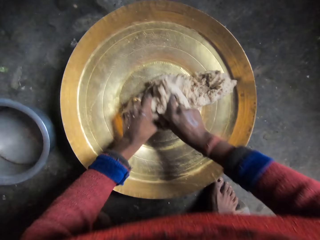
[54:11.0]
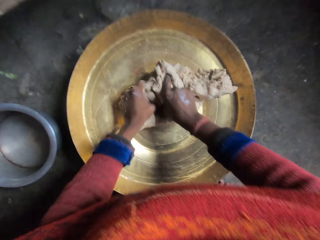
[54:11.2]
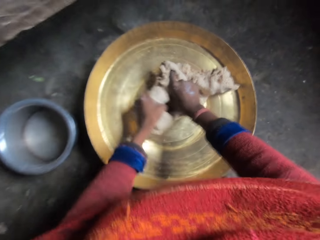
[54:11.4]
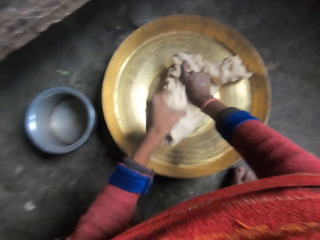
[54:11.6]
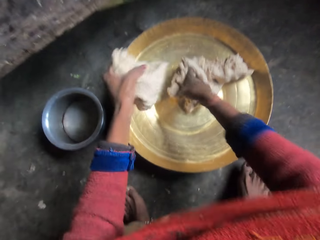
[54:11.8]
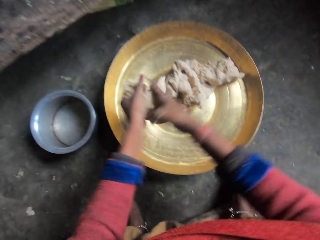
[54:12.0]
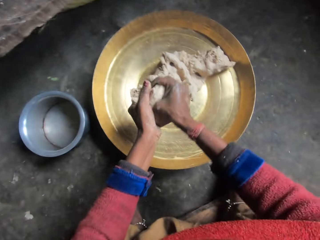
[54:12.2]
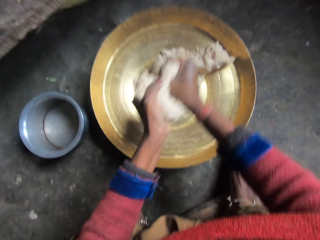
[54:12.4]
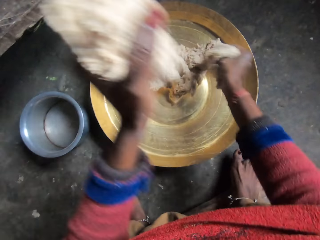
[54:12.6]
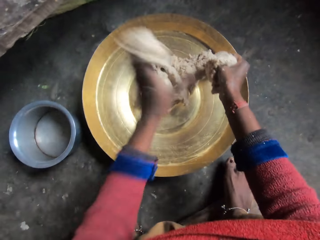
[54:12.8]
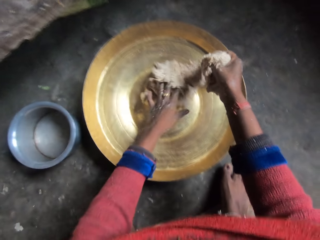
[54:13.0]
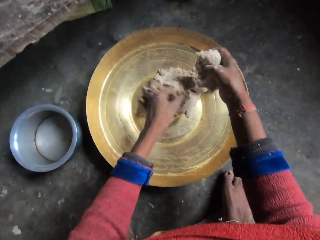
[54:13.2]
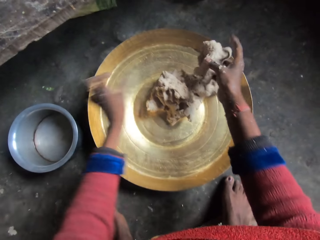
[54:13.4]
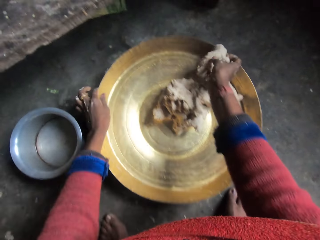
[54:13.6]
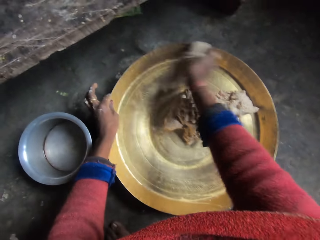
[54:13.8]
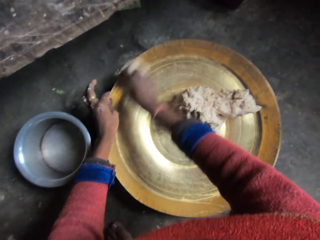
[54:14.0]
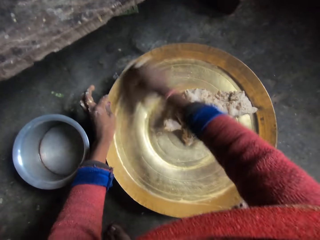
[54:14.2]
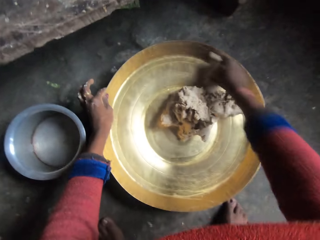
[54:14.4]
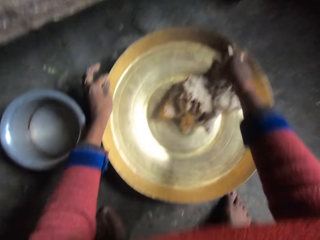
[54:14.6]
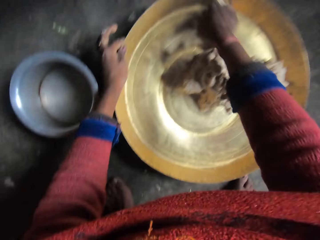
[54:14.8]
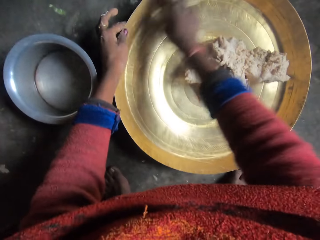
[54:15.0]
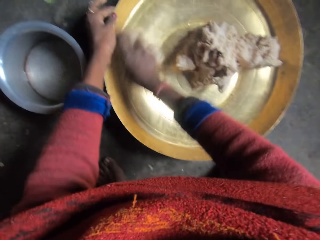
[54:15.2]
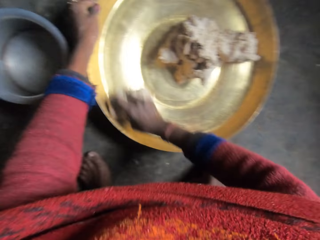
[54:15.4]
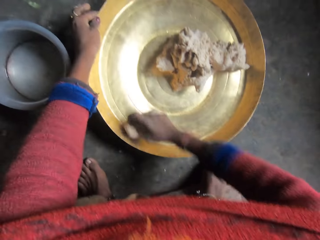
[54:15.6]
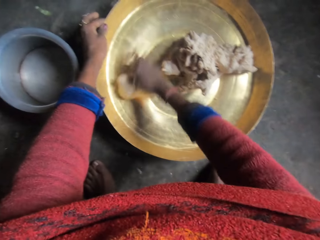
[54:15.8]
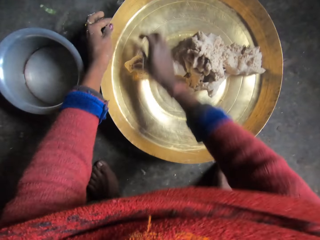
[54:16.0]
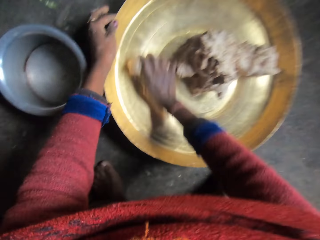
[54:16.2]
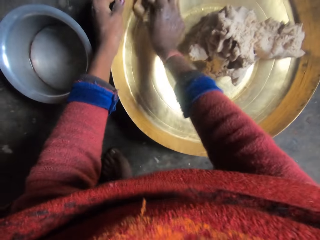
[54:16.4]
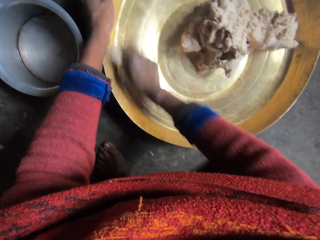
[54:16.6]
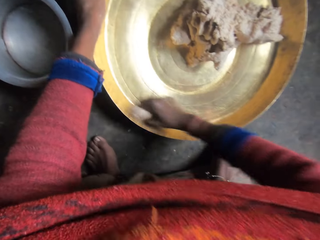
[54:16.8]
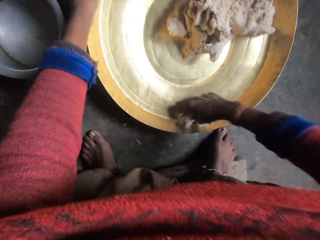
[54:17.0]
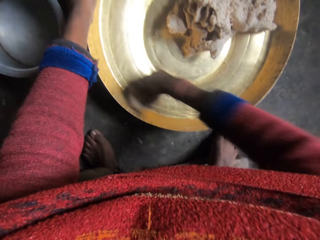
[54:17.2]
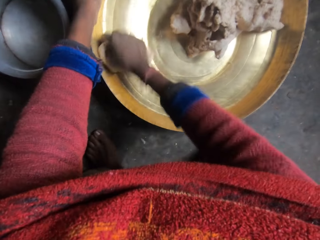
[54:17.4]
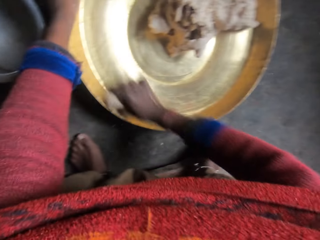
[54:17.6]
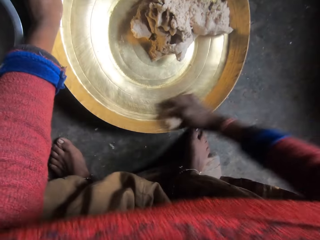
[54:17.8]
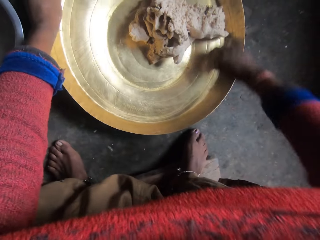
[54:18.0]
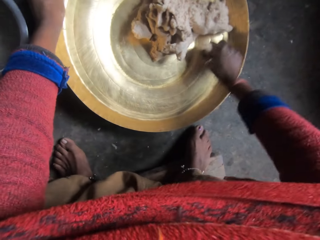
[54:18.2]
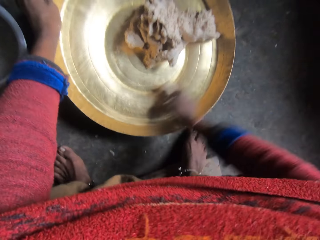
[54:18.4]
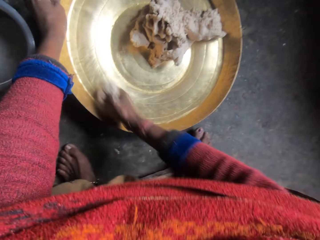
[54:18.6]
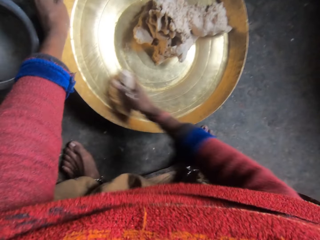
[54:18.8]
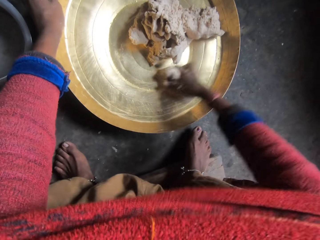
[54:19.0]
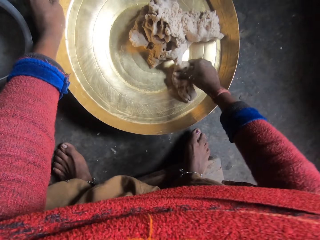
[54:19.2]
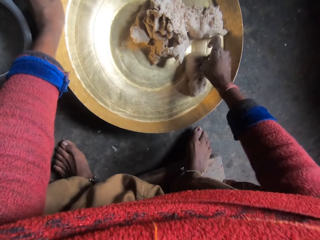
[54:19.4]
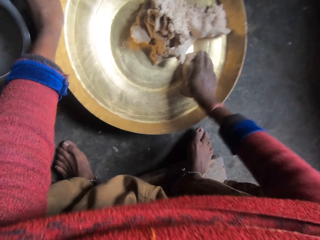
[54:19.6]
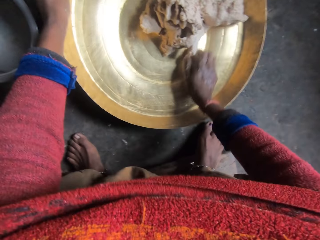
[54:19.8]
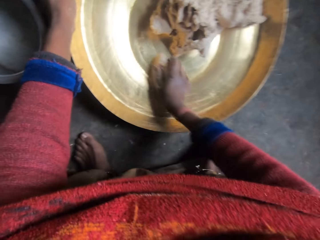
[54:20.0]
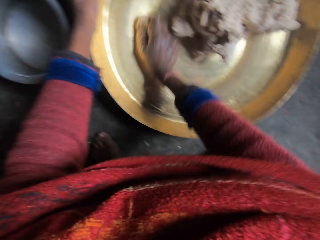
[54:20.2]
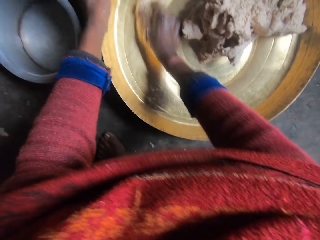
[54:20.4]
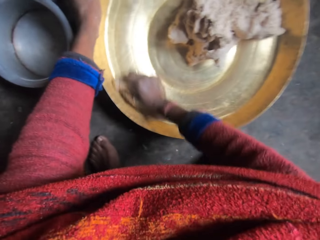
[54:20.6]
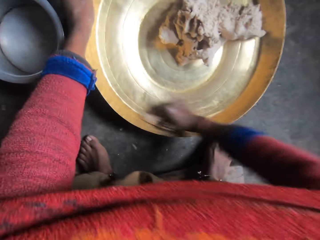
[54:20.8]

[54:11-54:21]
The camera wearer holds the dough. They cut the dough. They cut a piece of the dough. They put down the dough. They rub the piece of dough against the basin.

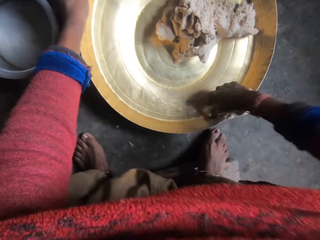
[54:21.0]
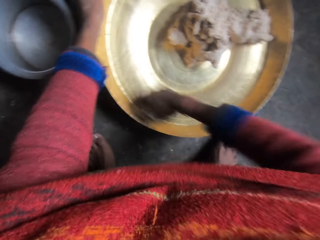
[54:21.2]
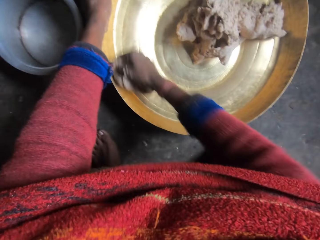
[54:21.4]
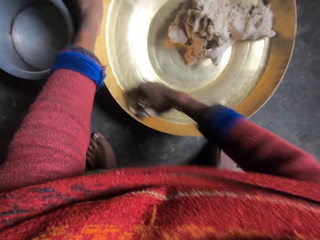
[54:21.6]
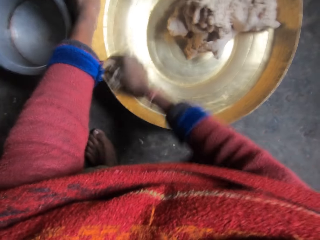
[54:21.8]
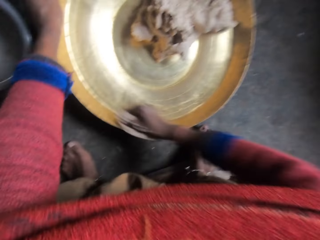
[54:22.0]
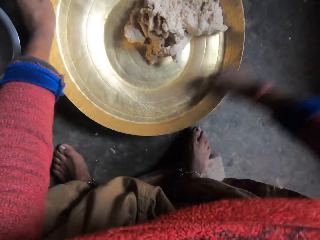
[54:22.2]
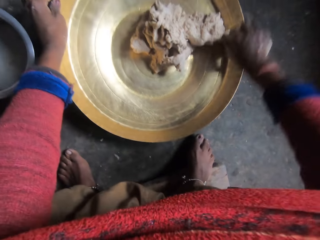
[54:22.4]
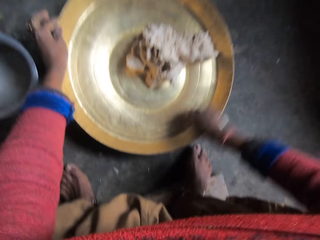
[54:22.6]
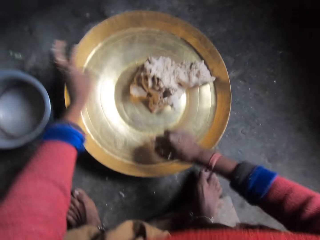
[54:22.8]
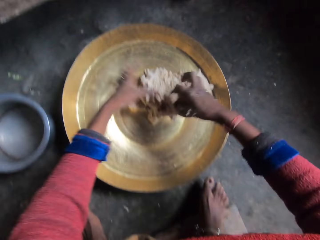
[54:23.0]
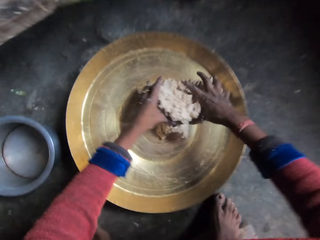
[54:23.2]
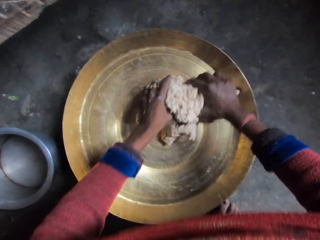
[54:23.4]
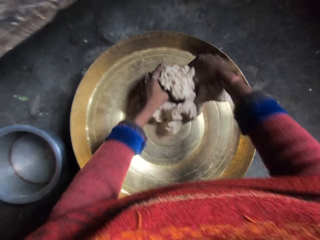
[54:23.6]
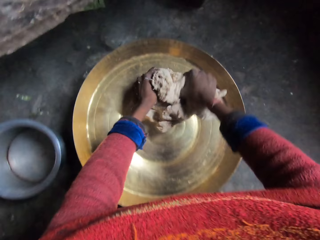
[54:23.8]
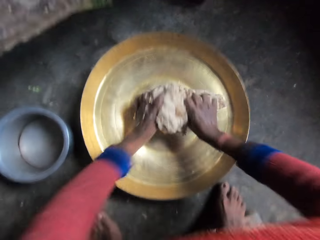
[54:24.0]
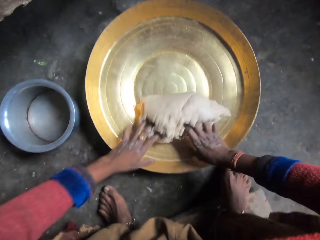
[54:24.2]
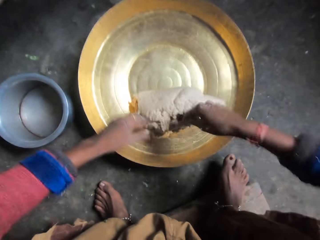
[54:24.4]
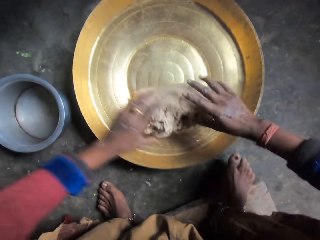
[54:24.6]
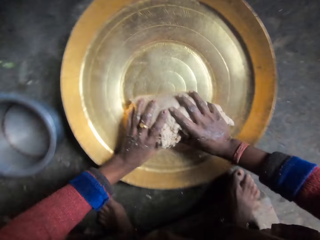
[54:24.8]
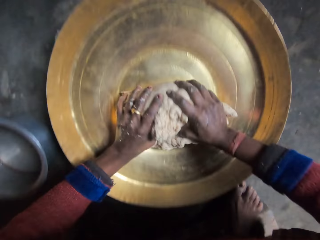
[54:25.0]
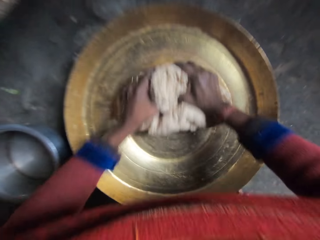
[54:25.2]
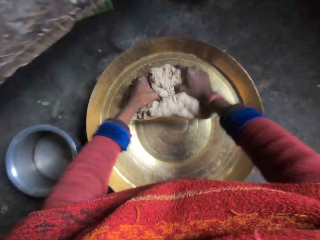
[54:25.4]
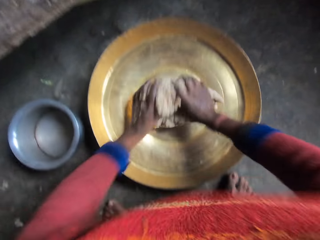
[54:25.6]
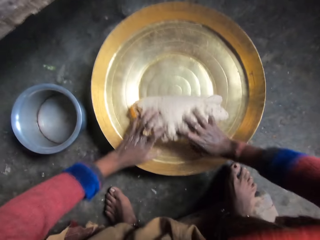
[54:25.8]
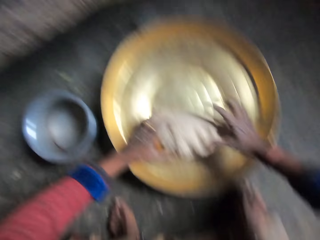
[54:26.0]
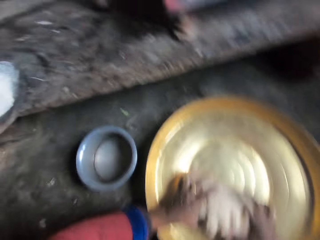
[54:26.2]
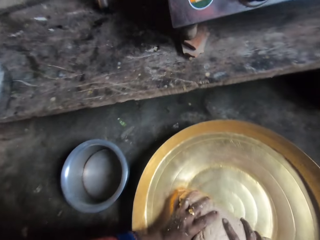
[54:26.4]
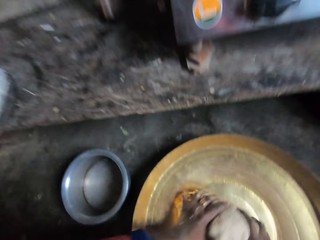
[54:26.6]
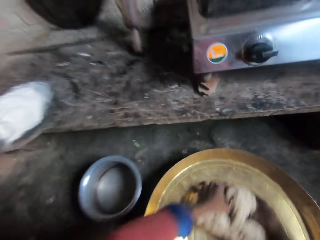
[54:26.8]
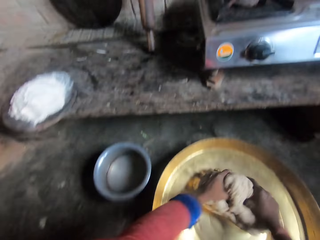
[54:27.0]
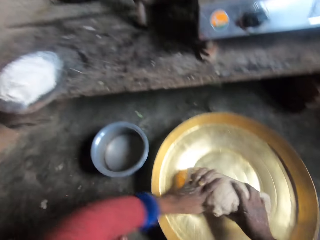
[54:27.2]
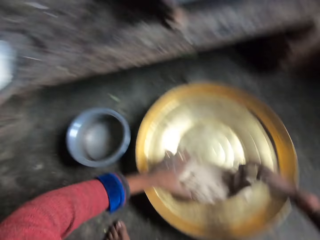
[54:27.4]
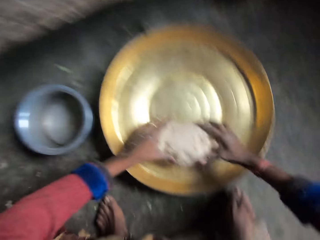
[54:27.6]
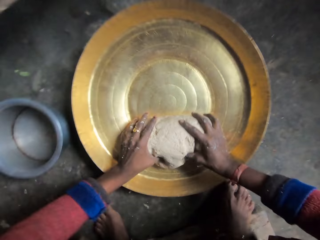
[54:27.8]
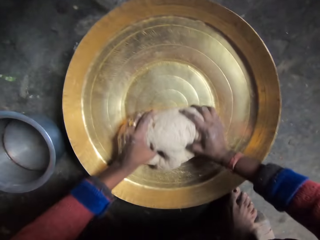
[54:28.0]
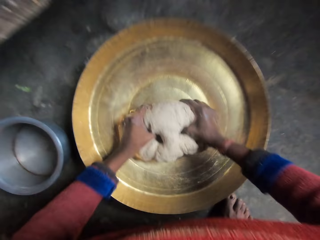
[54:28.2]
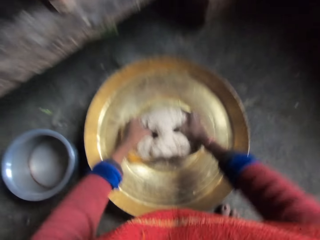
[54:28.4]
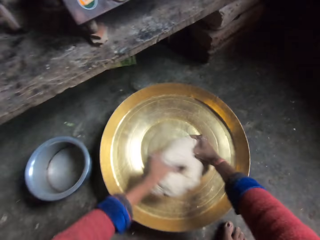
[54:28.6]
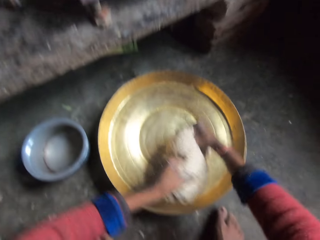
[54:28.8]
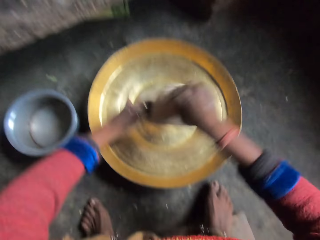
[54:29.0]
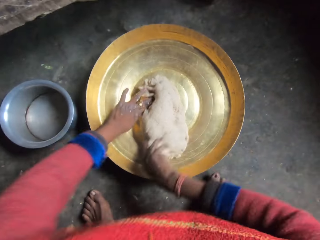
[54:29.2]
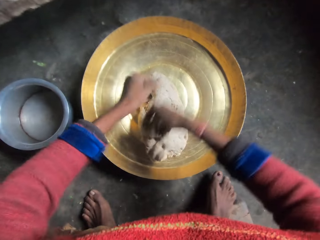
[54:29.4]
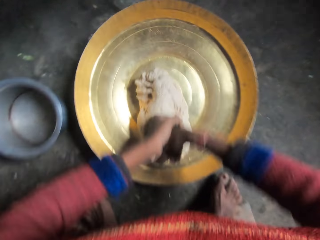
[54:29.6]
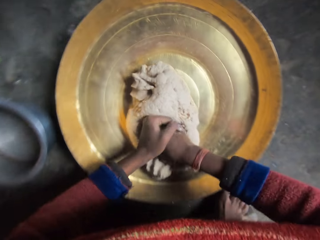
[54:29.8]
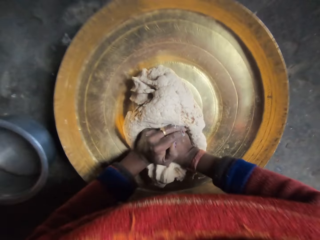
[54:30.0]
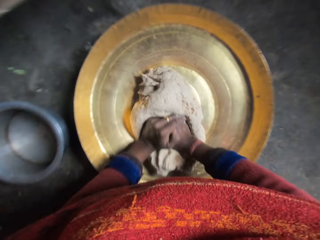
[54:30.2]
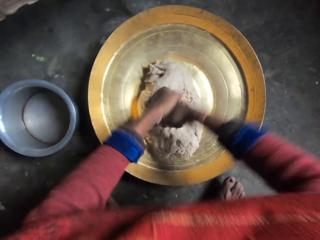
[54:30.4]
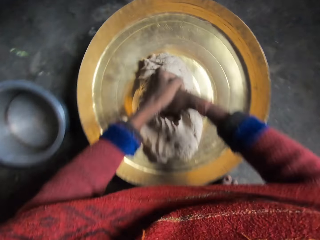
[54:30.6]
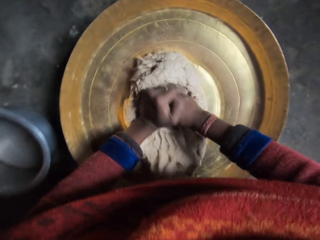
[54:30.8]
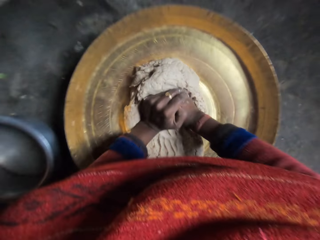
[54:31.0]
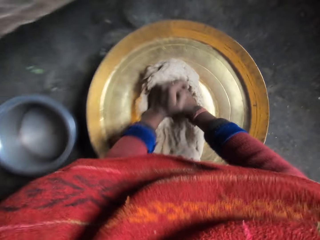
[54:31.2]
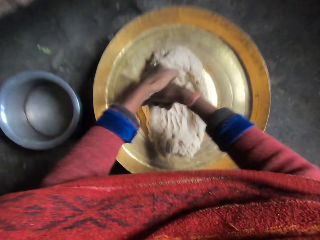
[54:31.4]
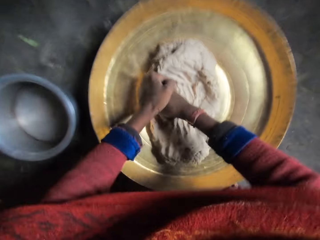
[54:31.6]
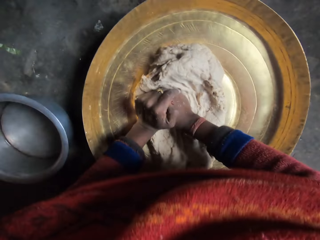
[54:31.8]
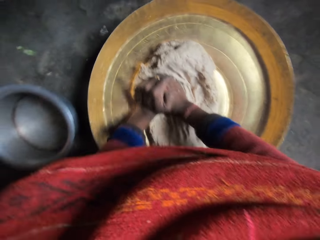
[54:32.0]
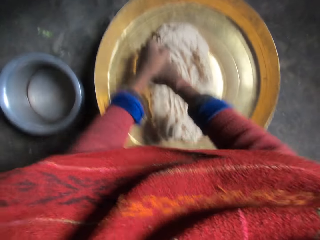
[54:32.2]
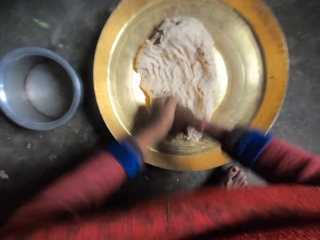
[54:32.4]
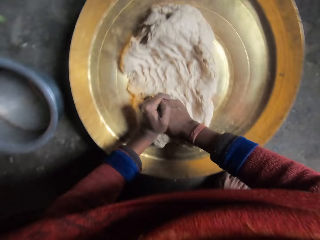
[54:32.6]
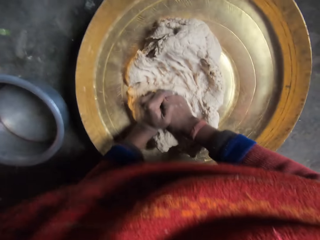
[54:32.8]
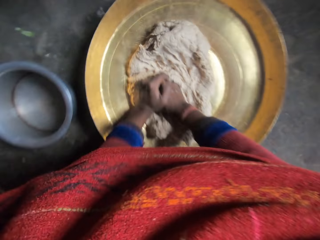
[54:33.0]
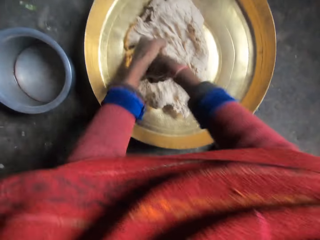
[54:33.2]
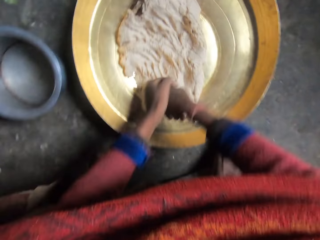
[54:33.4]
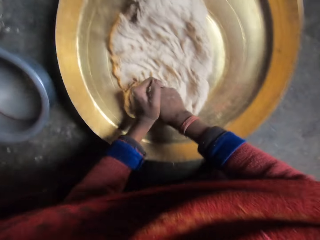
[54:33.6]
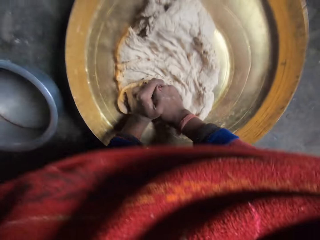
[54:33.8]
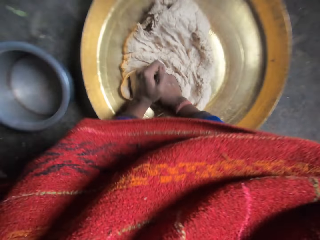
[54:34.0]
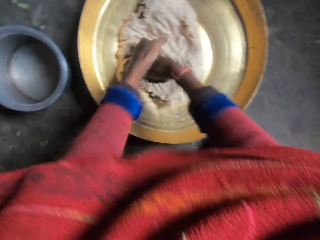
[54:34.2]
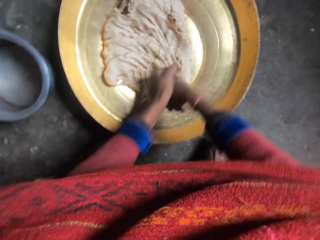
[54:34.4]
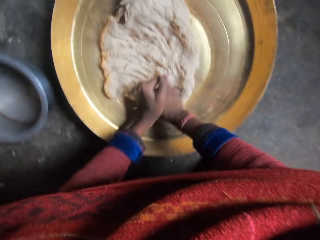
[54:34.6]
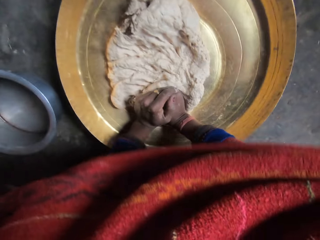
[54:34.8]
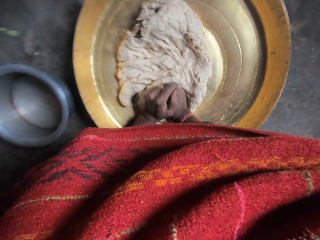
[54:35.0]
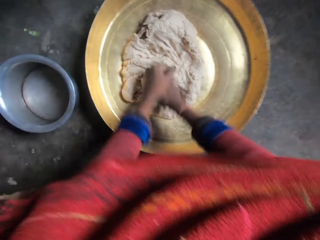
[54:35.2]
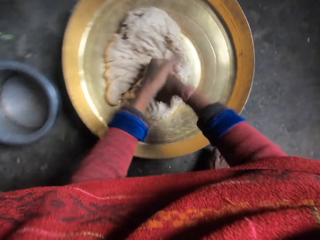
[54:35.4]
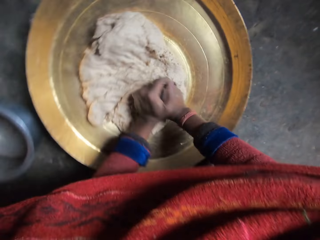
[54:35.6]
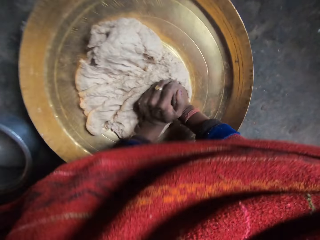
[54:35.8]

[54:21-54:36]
The camera wearer holds the dough. He rolls the dough. He looks at a pastry board of dough on the left side of the cooker. He presses the dough in the basin with his hands.
